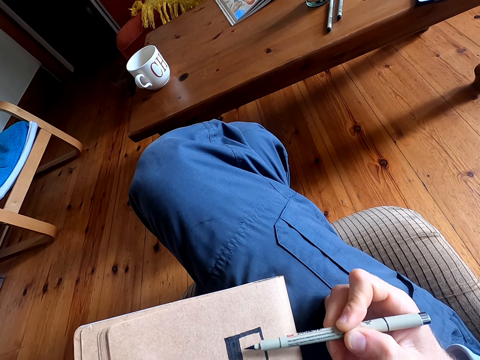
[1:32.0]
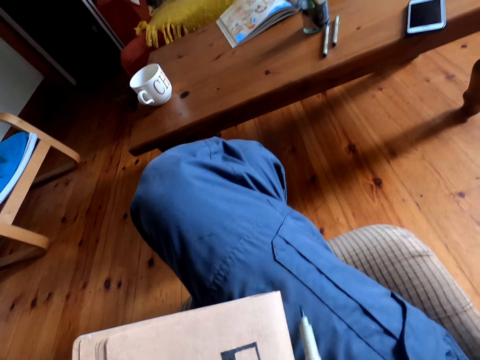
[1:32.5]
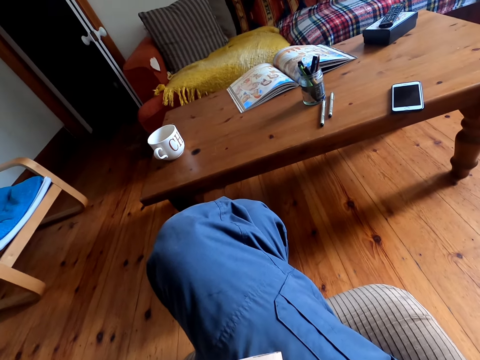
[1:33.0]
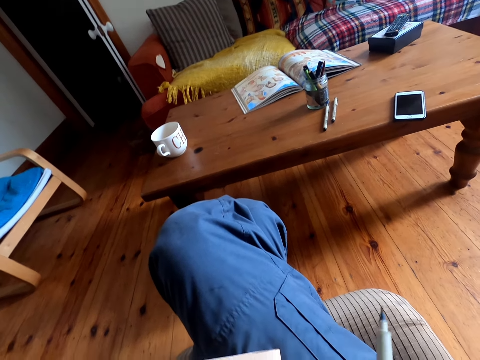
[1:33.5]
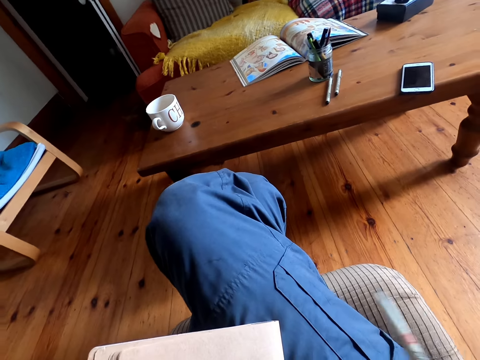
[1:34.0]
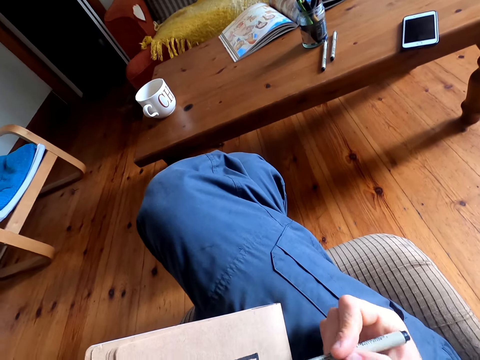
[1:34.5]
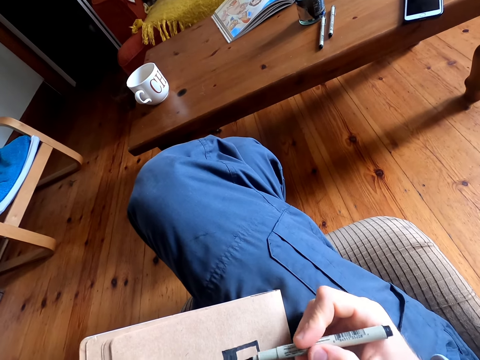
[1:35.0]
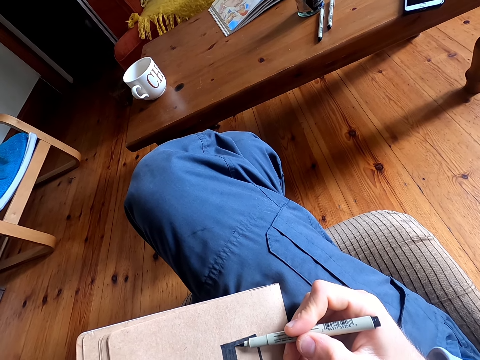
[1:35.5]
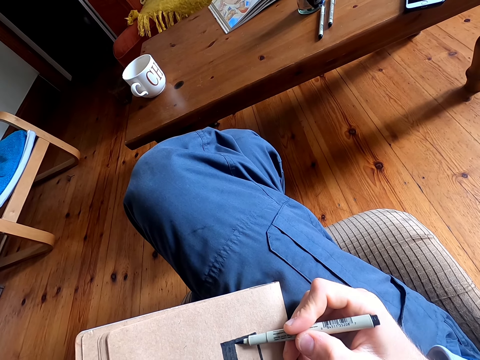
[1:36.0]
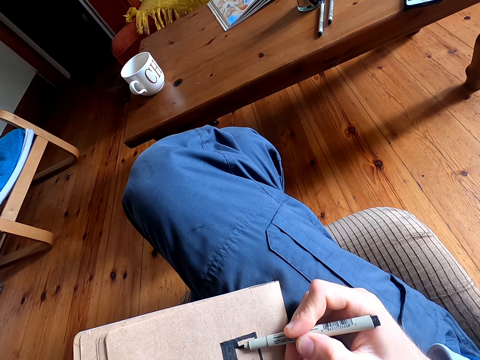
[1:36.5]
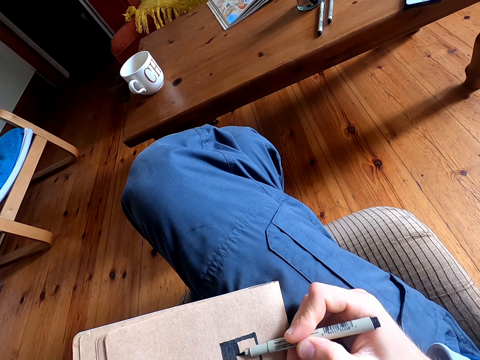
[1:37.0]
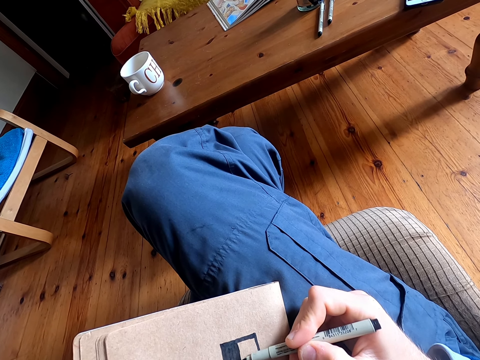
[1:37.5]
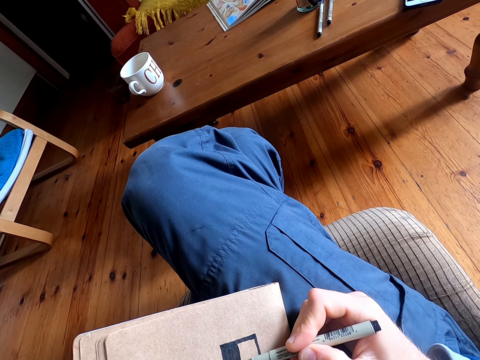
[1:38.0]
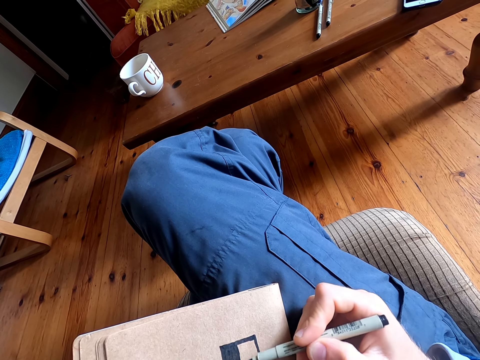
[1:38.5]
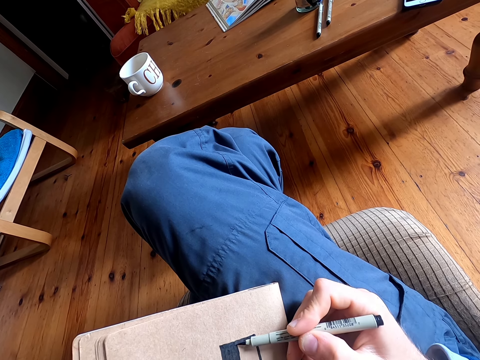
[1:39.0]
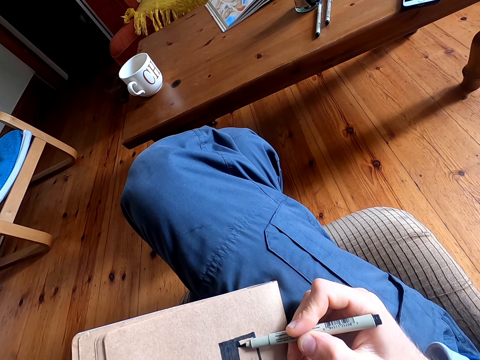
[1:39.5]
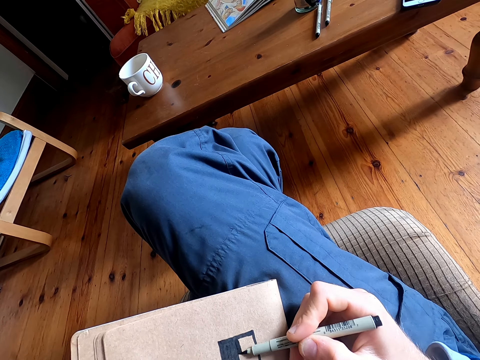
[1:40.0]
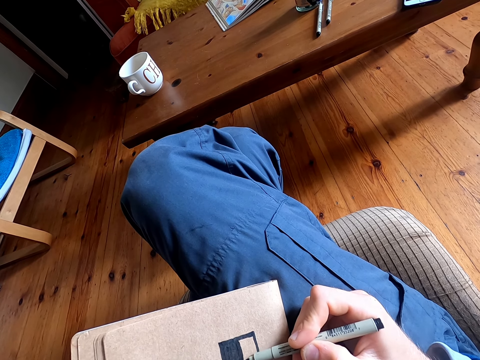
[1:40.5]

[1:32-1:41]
The camera wearer rotates a pen in his hand. He draws on a book with the pen.

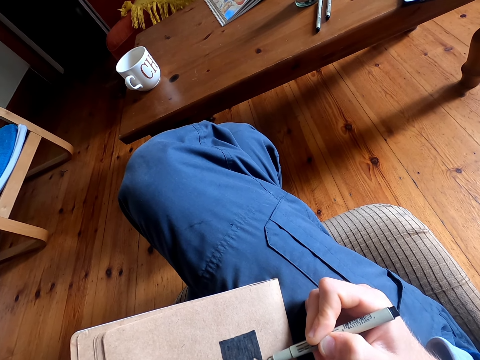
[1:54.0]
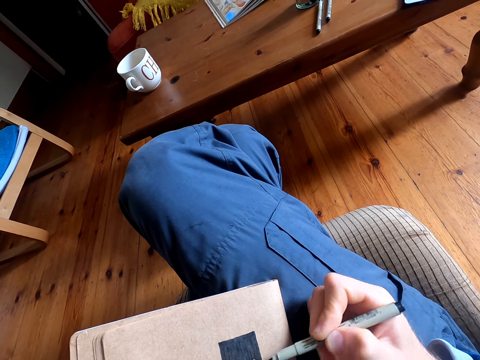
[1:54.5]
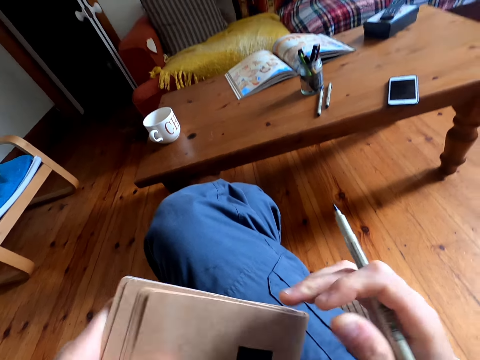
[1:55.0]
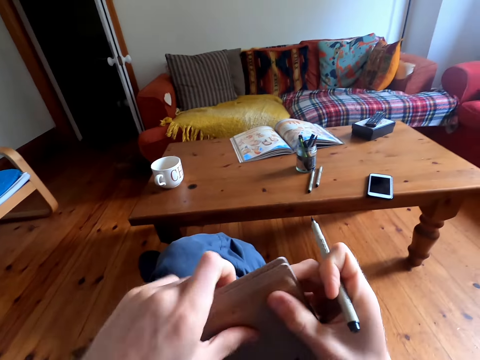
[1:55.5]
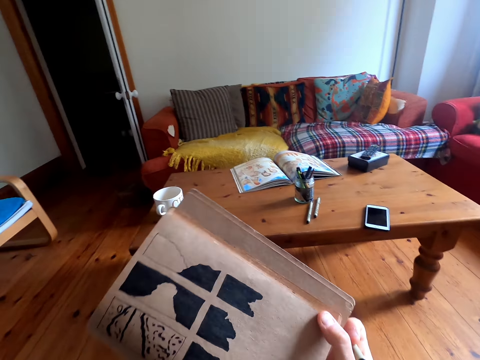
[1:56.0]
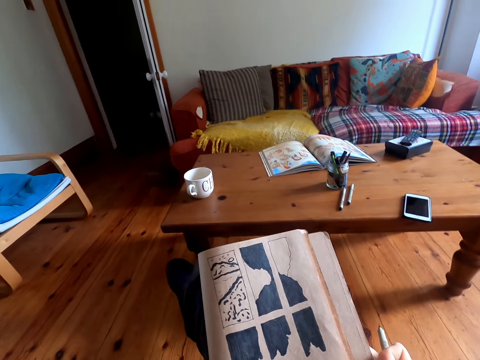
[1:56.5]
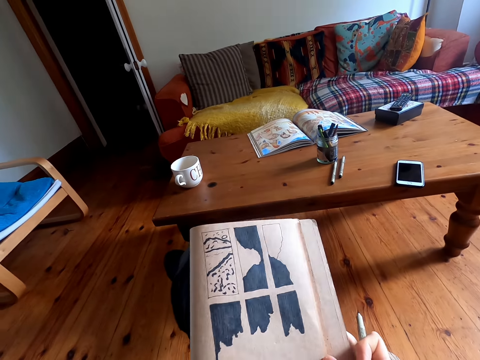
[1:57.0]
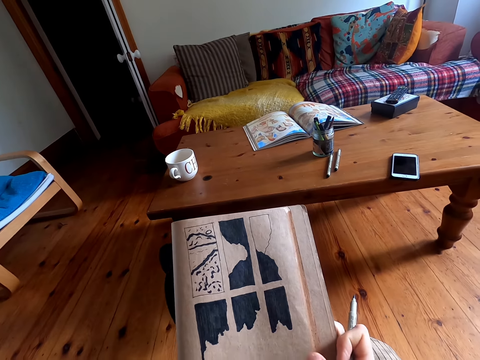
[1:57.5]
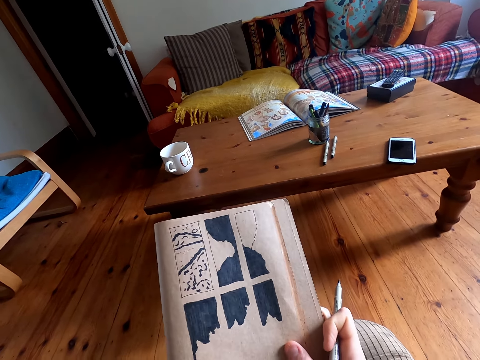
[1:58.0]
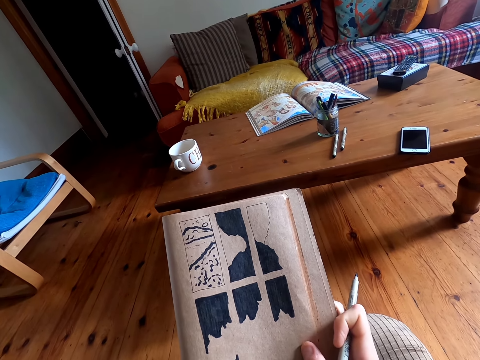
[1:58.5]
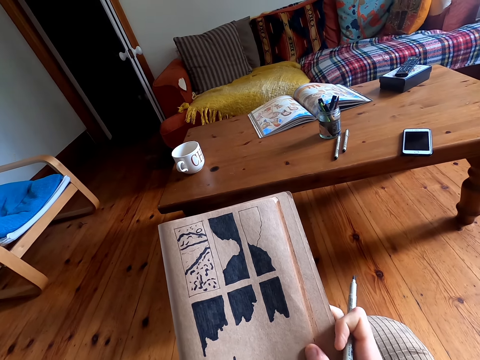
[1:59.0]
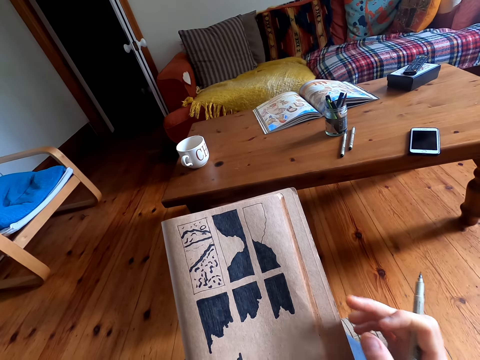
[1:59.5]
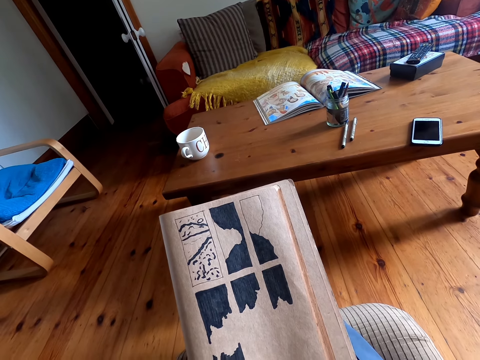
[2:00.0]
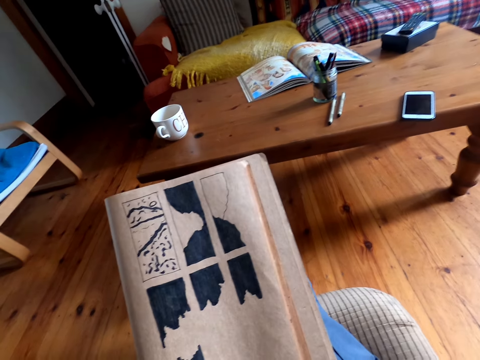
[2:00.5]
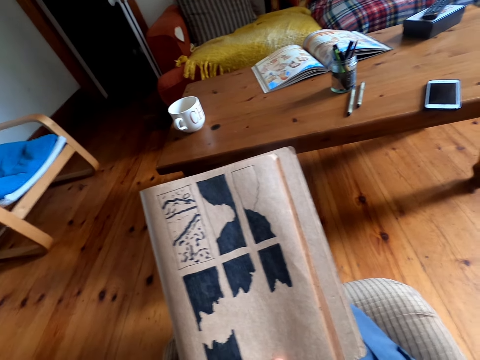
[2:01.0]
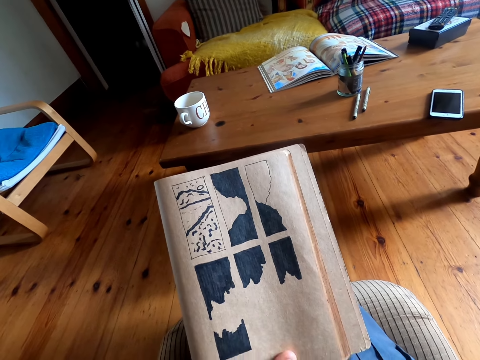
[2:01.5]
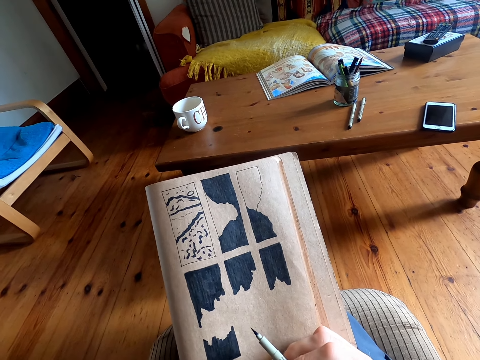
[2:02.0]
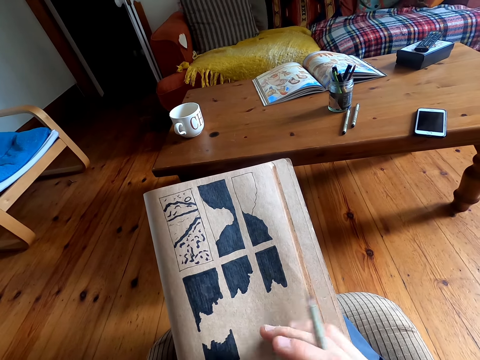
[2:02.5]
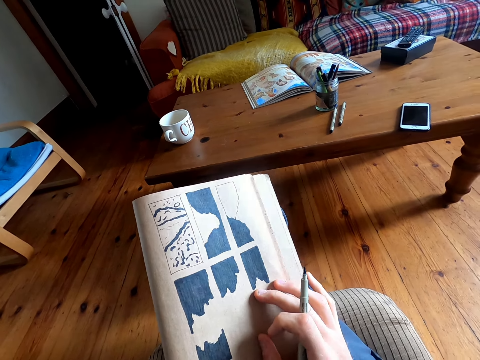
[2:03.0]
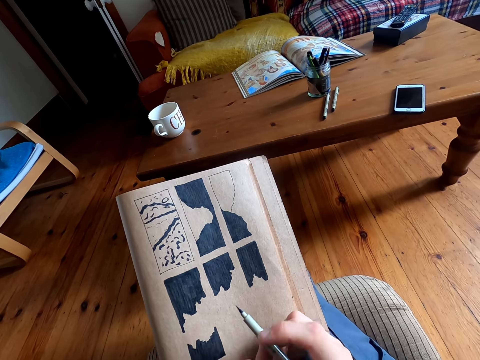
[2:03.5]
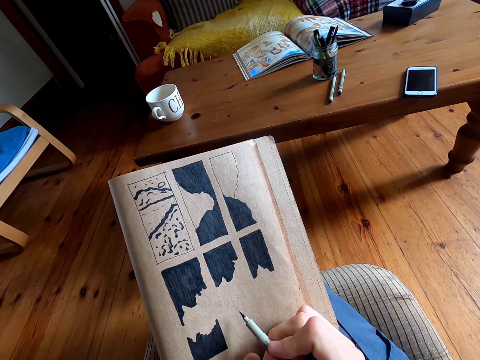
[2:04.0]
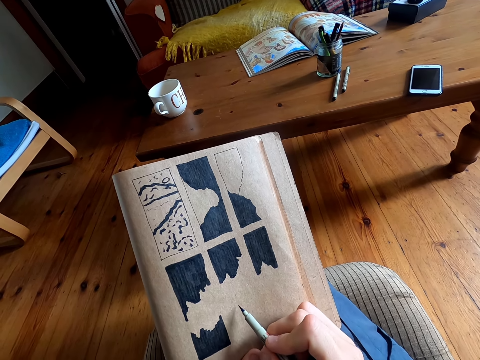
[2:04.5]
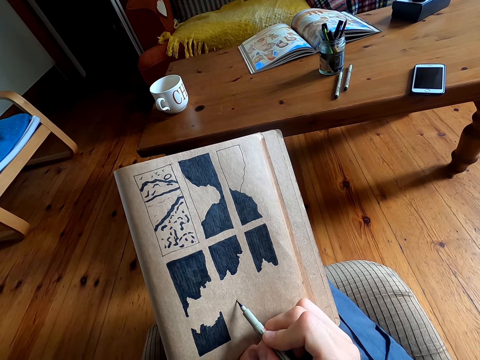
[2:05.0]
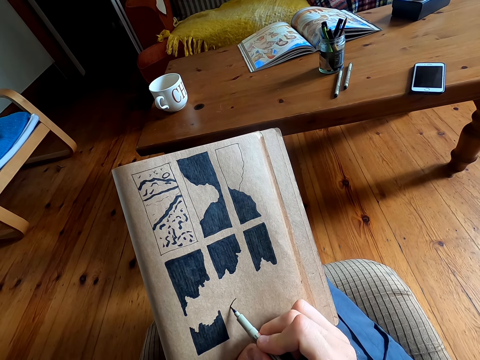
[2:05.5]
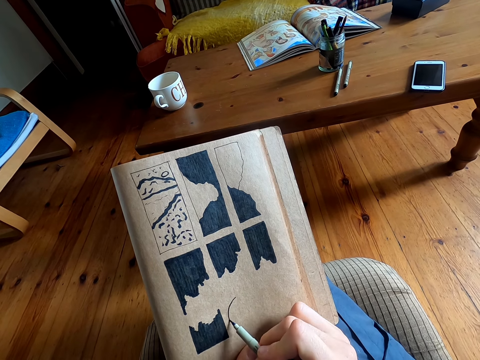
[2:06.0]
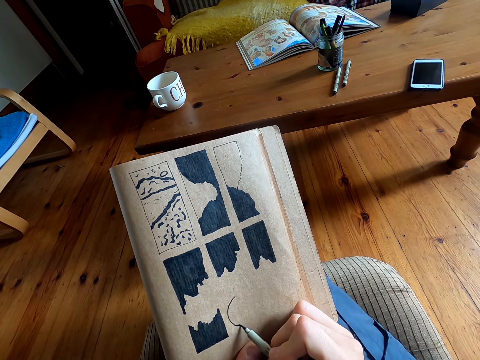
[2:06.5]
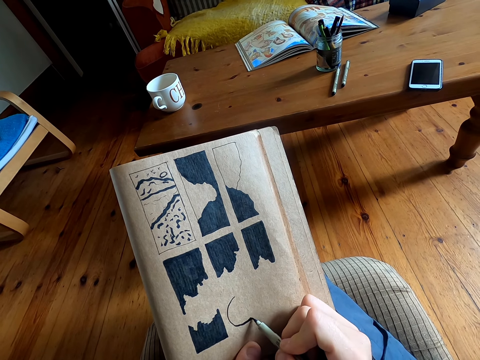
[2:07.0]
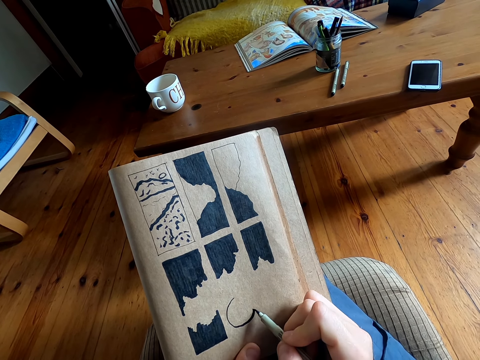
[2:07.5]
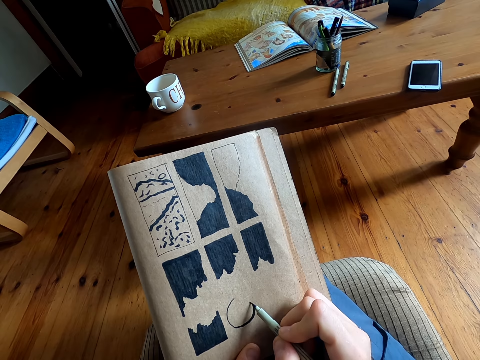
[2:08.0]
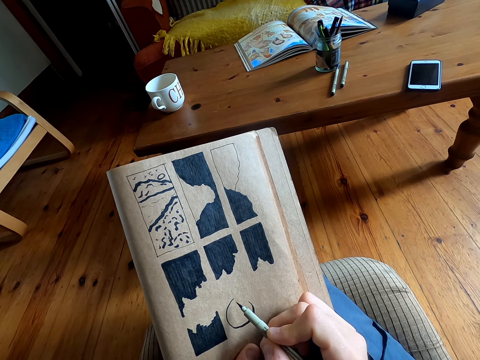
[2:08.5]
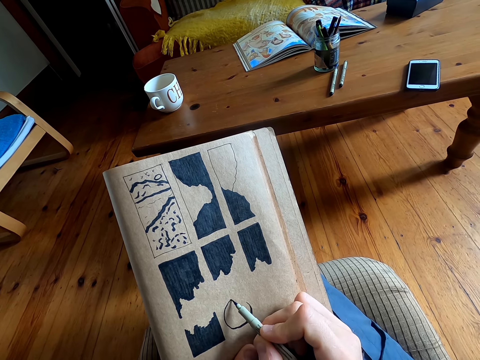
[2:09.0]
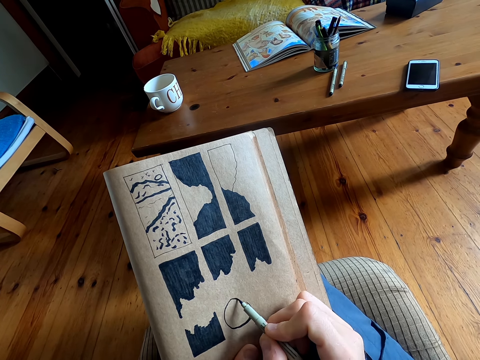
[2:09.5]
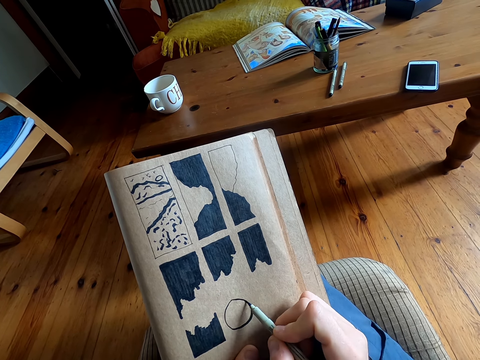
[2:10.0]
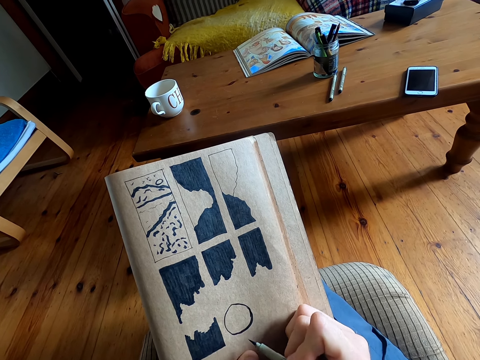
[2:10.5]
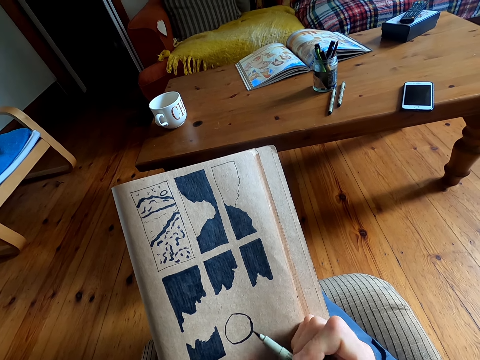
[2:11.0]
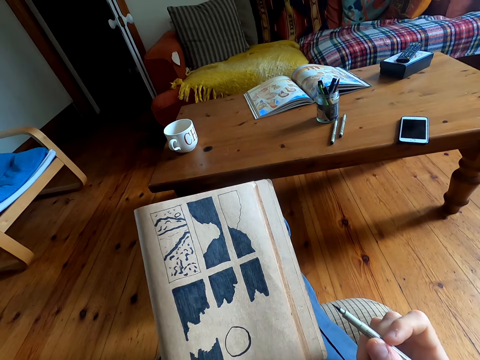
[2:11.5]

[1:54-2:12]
The camera wearer rotates a book. They look at the book. They adjust a paper. They draw on the book with a pen.
